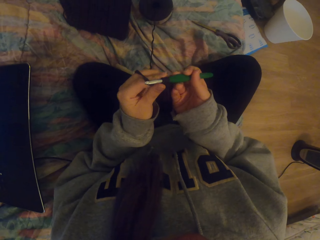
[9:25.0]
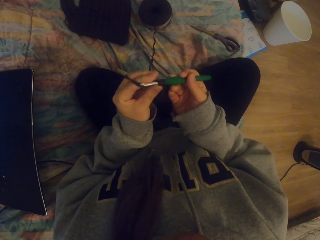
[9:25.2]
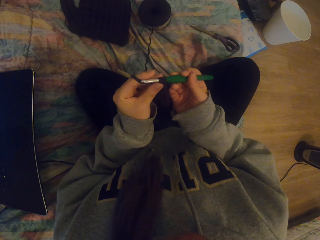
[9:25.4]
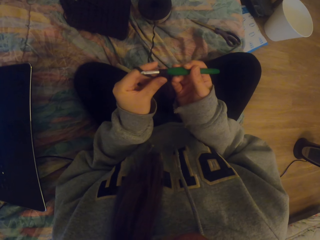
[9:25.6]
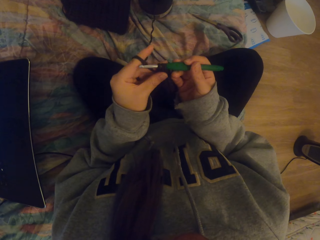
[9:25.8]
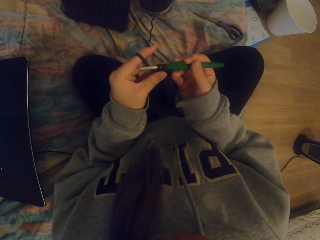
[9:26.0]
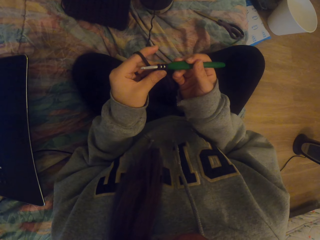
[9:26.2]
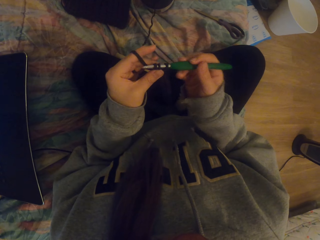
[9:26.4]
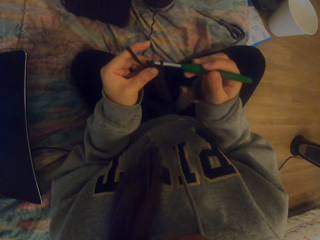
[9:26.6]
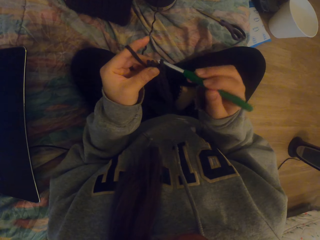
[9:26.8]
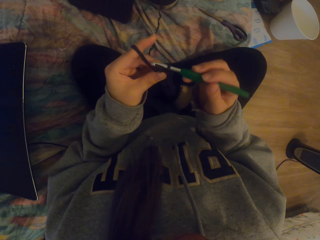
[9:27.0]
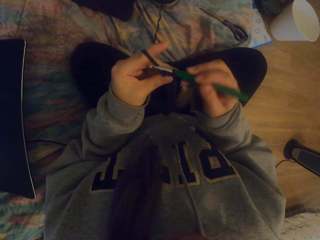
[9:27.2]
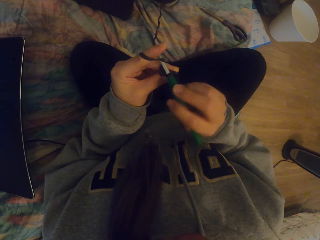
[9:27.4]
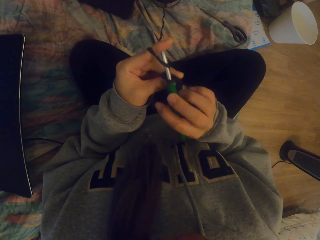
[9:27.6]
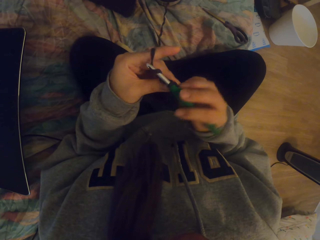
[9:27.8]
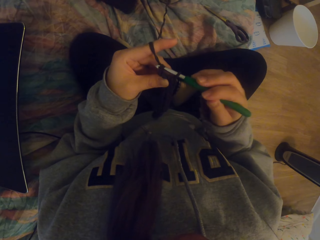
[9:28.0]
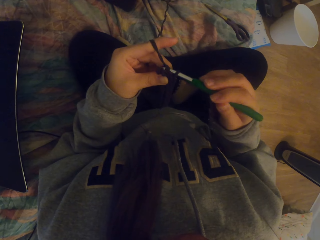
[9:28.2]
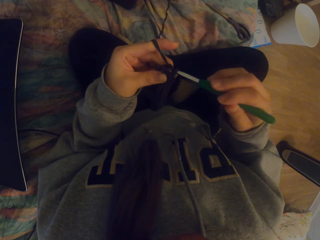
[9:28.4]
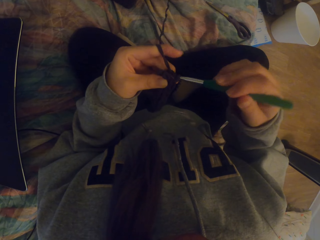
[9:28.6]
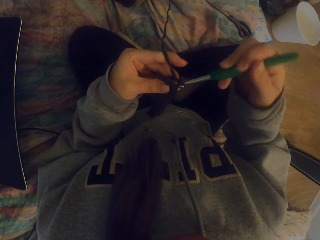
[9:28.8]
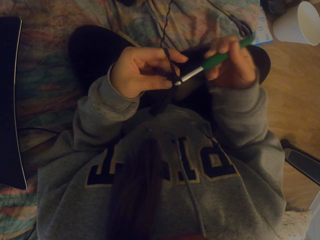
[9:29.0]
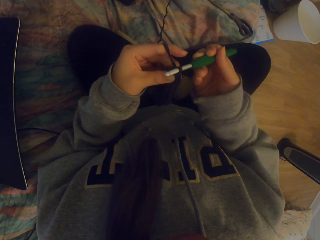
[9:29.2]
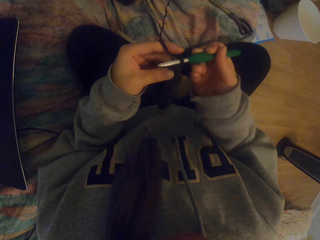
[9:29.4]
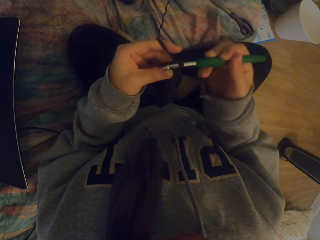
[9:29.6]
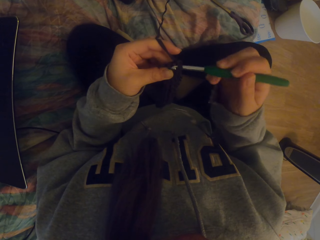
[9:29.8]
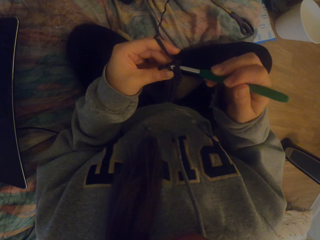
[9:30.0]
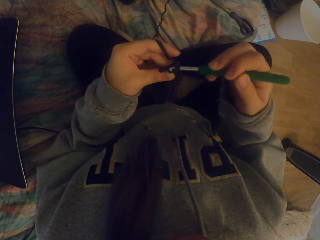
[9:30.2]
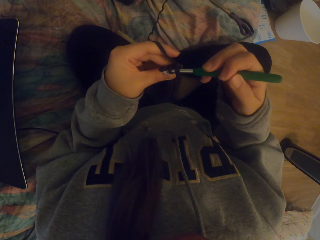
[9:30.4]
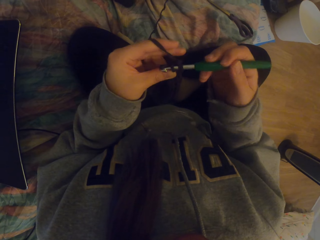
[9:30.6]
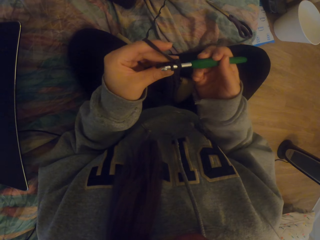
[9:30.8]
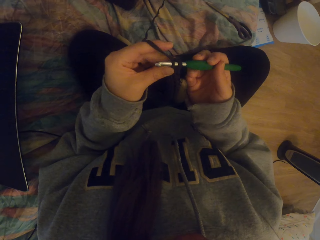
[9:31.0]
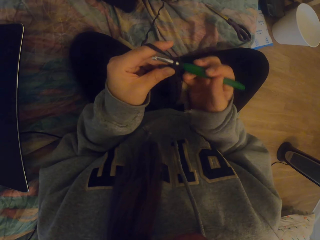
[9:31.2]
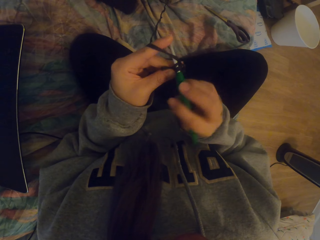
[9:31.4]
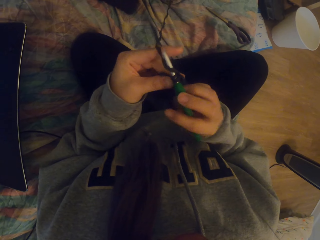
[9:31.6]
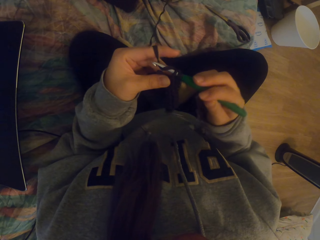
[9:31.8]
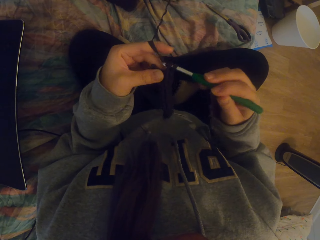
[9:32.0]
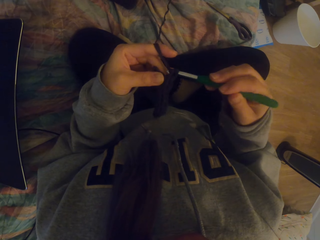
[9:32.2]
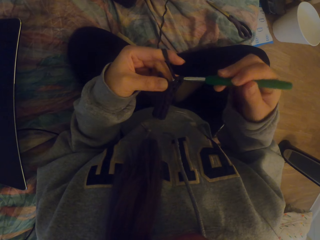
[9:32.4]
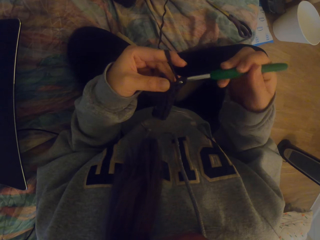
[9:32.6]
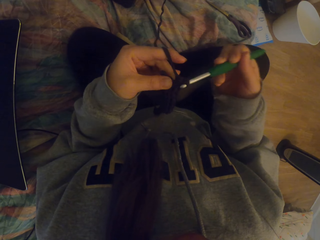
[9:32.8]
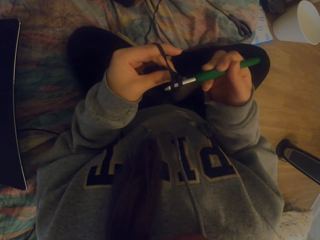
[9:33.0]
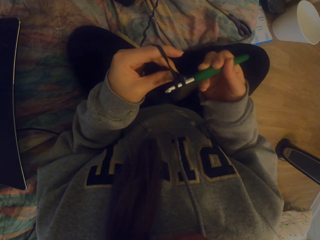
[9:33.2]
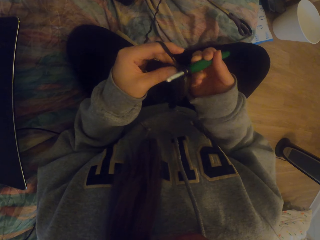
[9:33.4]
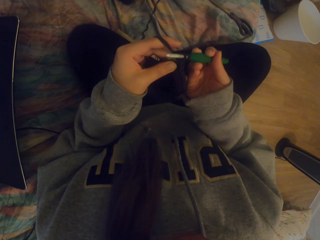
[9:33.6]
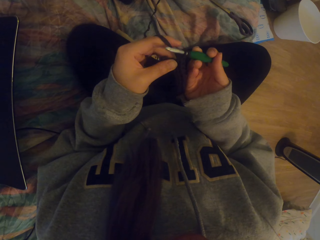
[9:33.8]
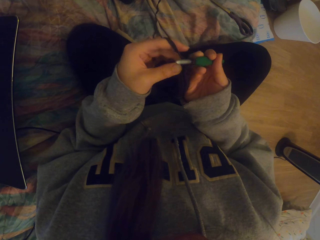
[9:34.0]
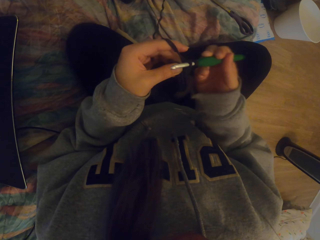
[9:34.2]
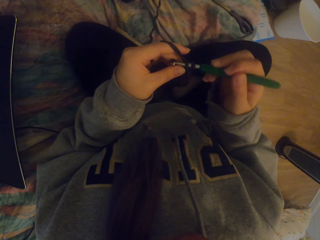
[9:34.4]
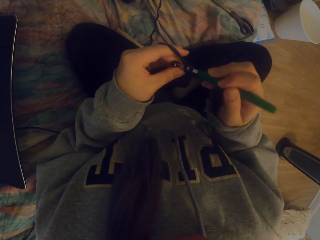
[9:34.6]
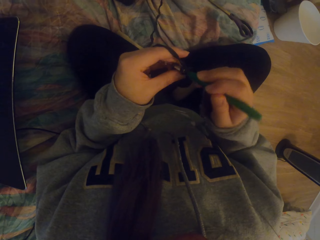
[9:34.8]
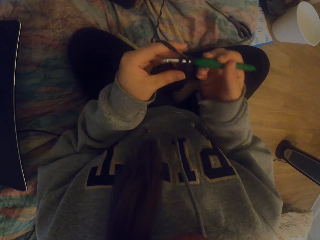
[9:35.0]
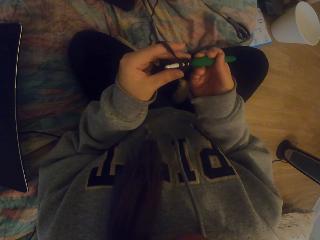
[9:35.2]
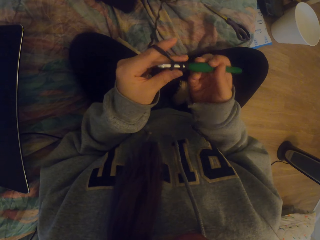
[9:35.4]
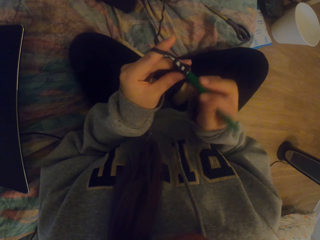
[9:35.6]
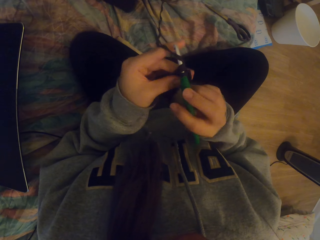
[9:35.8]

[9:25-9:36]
The camera wearer adjusts the cloth. They crochet the cloth.

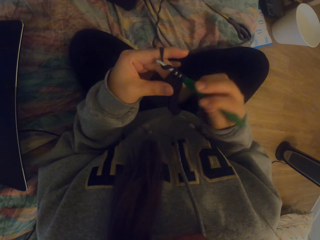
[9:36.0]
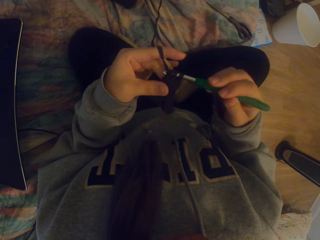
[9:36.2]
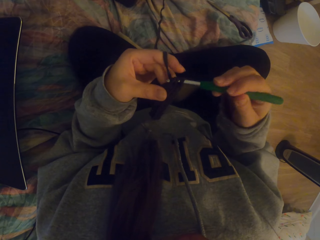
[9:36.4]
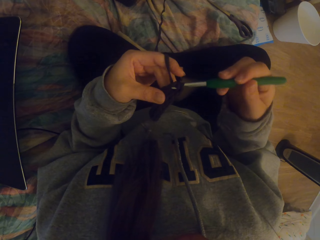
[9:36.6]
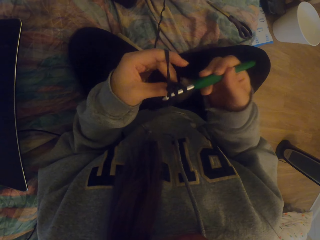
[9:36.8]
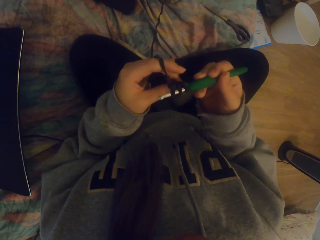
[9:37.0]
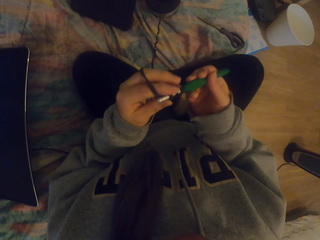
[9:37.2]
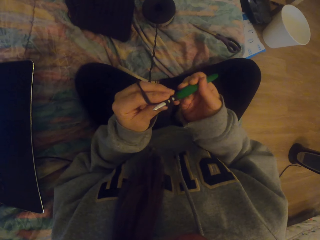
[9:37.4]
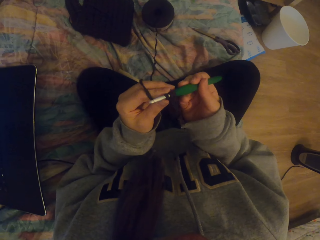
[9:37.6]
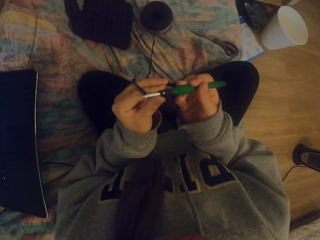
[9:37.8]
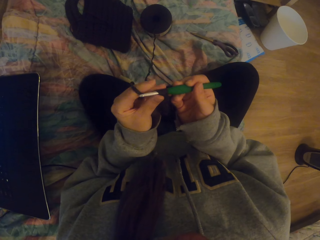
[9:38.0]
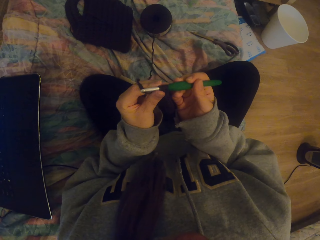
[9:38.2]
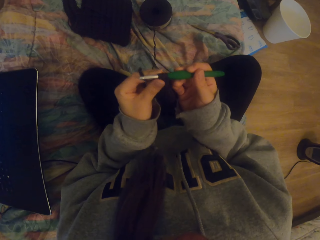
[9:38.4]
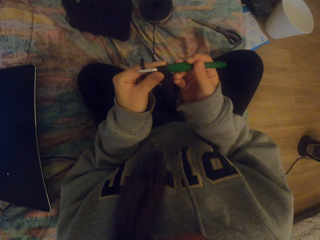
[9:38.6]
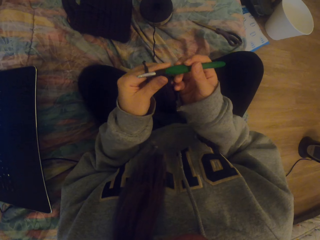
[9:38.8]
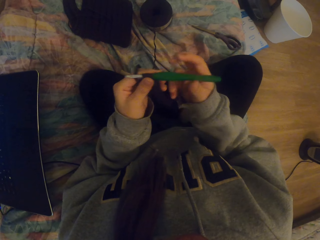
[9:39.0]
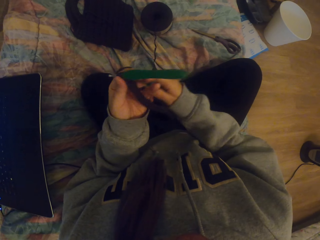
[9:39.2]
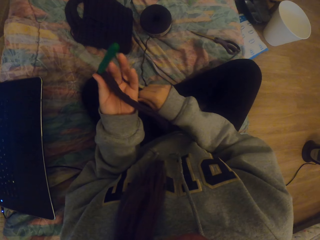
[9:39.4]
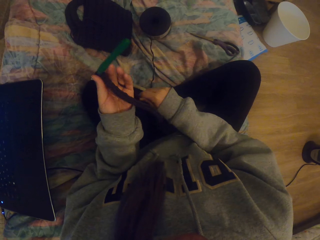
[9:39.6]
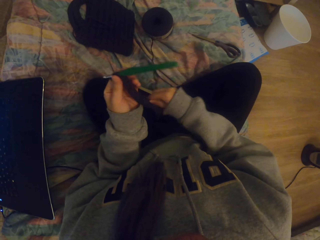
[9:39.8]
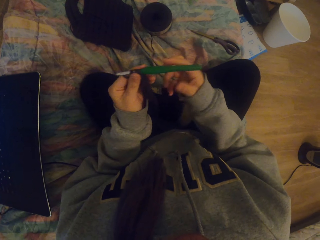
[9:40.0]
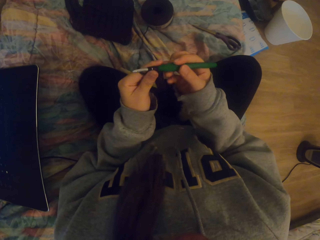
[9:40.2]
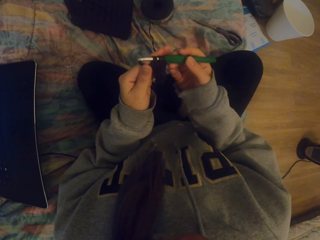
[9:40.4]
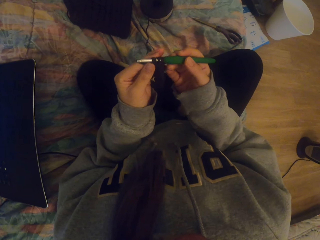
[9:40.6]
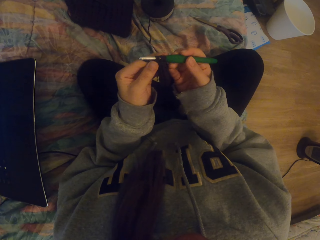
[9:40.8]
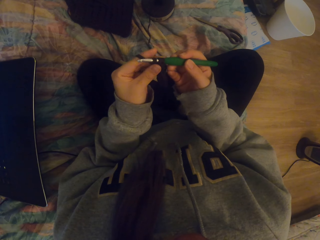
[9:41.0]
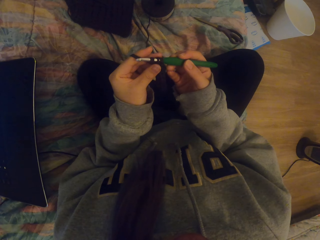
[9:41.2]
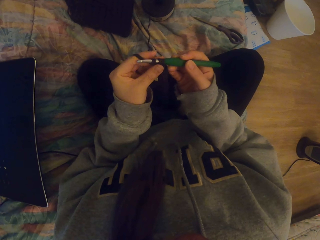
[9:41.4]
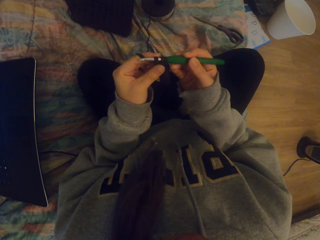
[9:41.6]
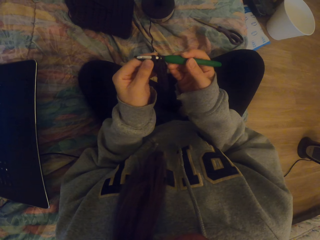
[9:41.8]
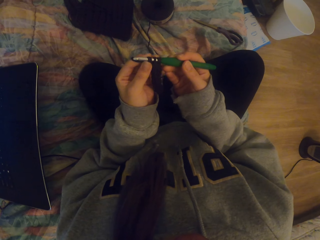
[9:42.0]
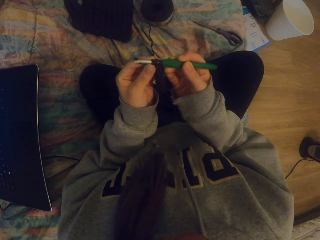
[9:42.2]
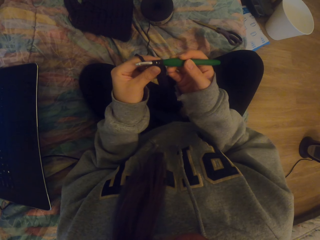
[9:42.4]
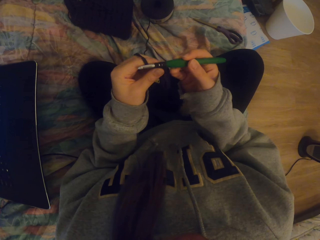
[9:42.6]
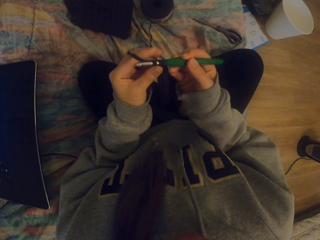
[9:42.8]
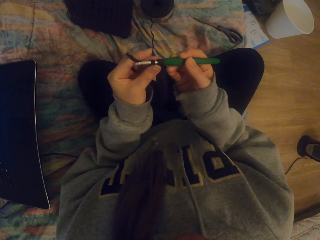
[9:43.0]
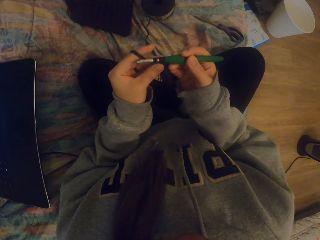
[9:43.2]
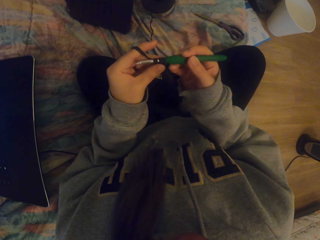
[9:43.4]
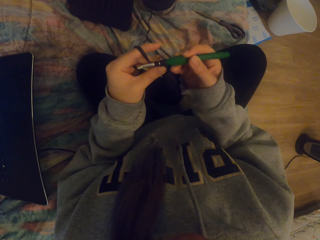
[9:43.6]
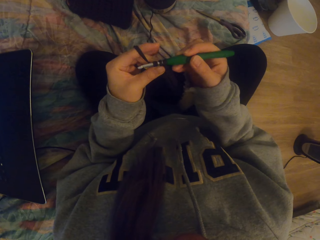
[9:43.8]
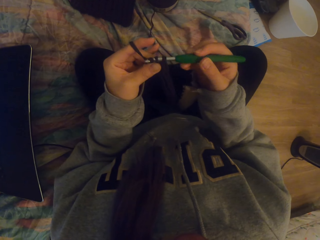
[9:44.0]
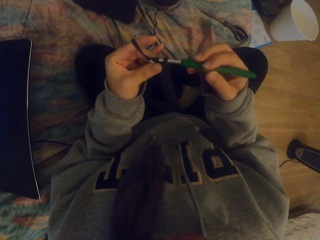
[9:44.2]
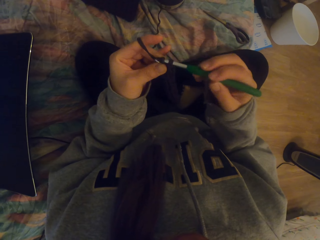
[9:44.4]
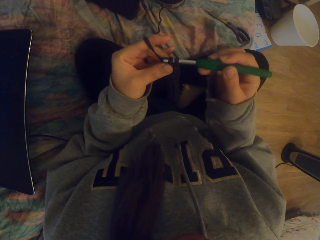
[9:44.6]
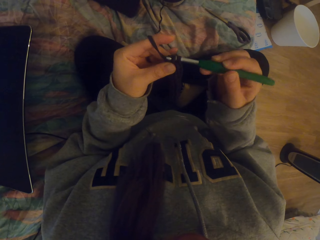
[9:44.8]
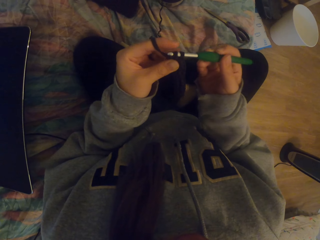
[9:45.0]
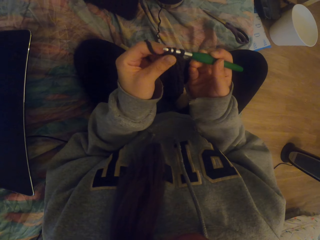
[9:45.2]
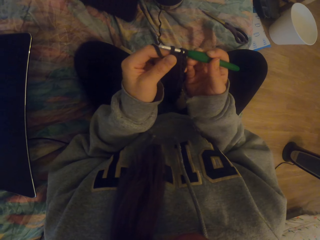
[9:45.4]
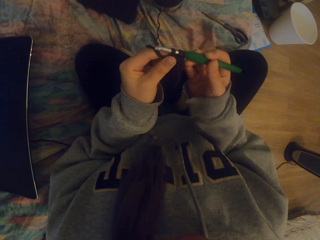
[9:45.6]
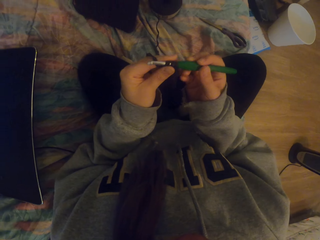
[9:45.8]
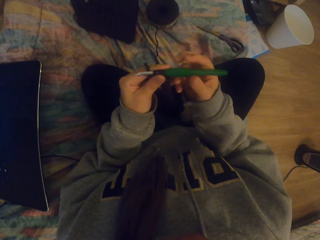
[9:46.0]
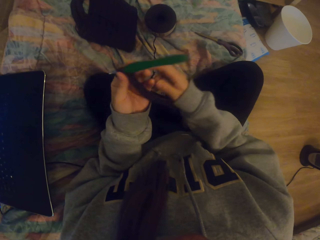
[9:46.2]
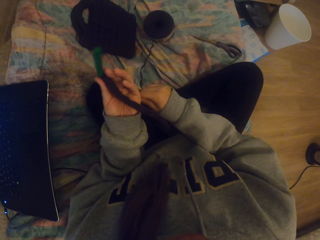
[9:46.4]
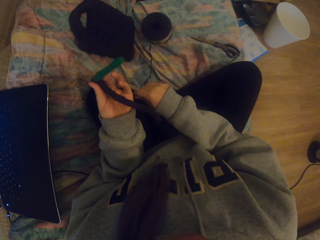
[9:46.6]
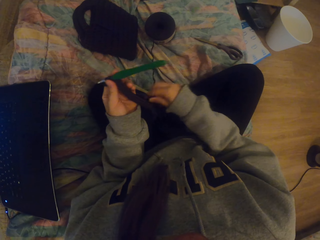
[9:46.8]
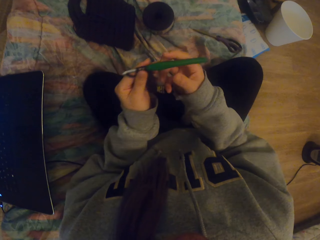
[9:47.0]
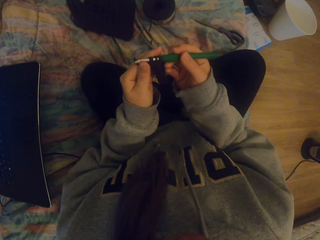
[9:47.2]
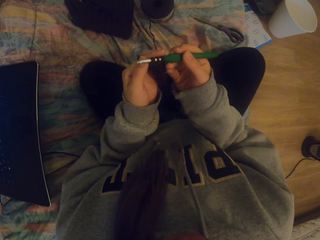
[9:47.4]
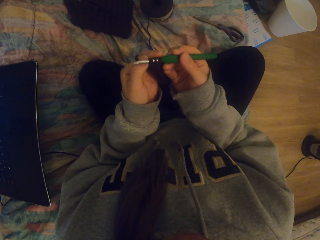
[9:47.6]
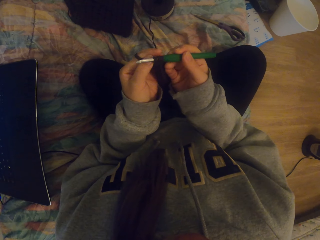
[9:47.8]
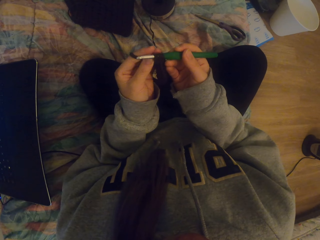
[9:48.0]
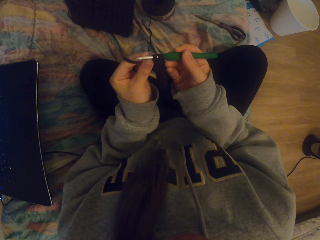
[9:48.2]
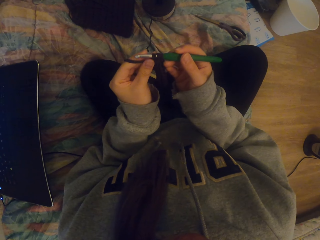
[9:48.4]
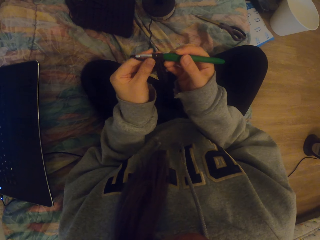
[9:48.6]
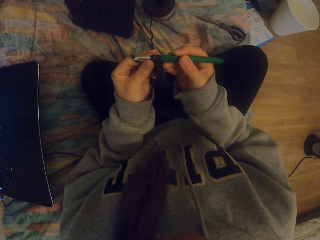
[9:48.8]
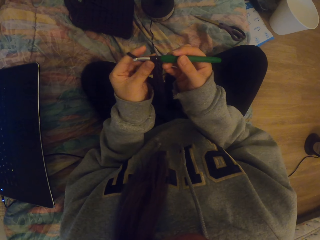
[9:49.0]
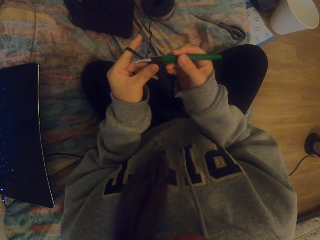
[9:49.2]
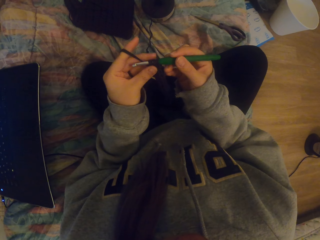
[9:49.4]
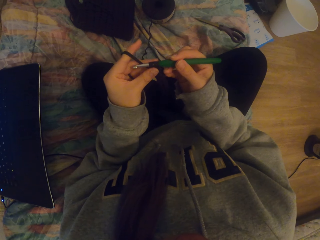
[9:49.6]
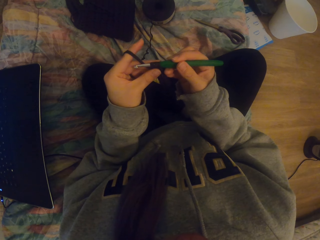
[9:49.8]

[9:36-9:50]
The camera wearer pulls the yarn. They tighten the thread. They hold the crochet hook. They arrange the knitting yarn in the crochet hook. They adjust the cloth. They start to knit. They adjust the knitting yarn. They tighten the thread. They hold the crochet hook.
